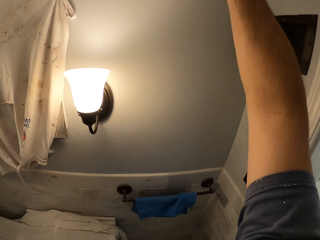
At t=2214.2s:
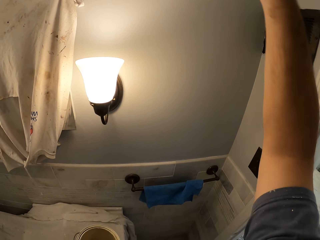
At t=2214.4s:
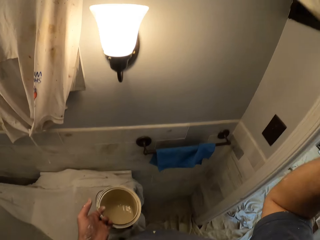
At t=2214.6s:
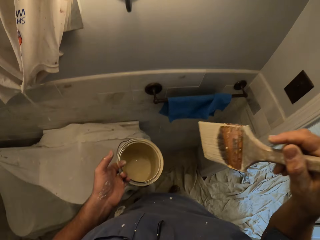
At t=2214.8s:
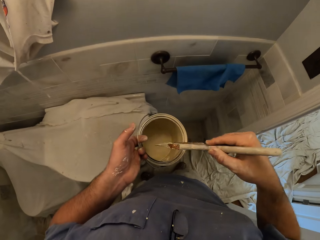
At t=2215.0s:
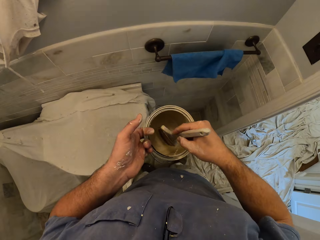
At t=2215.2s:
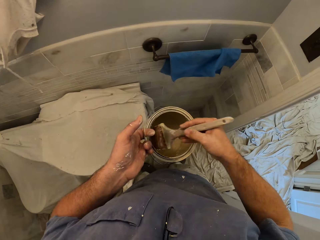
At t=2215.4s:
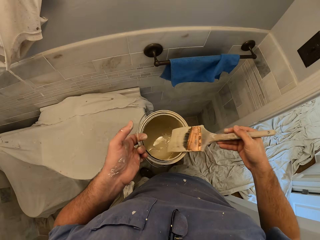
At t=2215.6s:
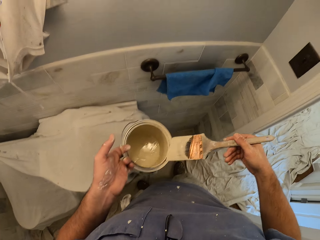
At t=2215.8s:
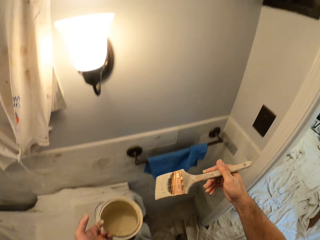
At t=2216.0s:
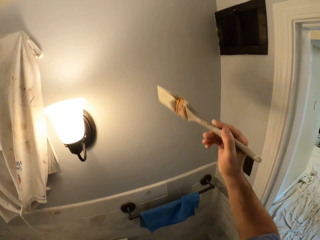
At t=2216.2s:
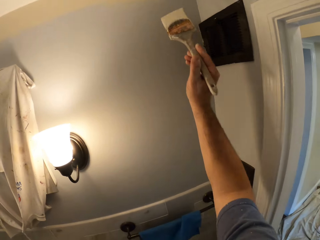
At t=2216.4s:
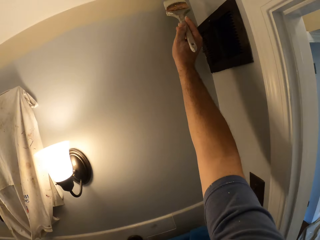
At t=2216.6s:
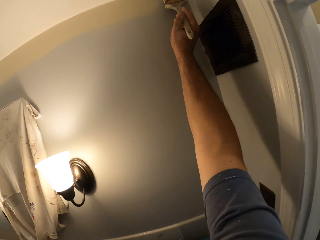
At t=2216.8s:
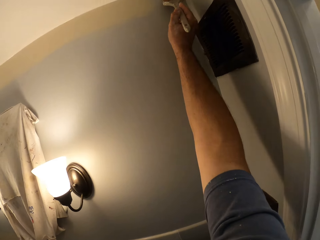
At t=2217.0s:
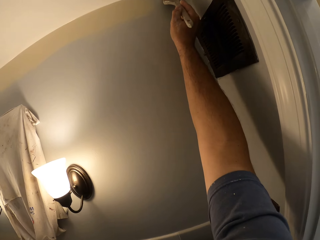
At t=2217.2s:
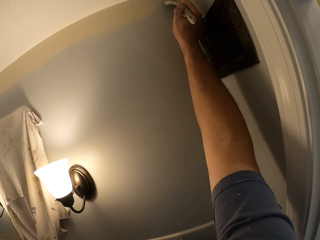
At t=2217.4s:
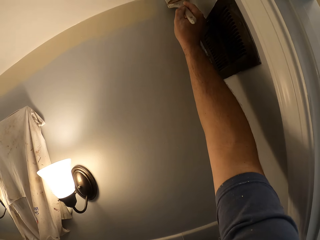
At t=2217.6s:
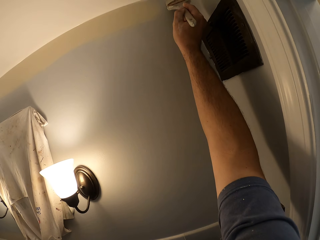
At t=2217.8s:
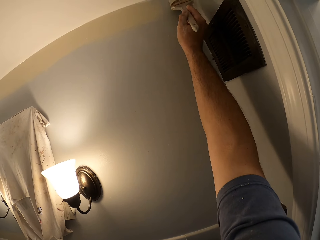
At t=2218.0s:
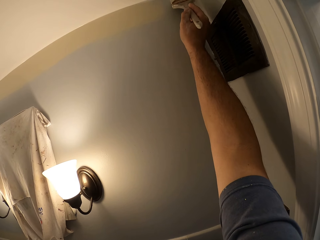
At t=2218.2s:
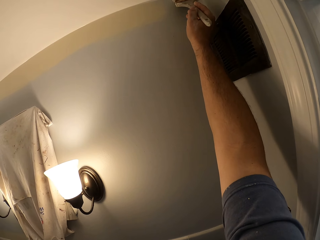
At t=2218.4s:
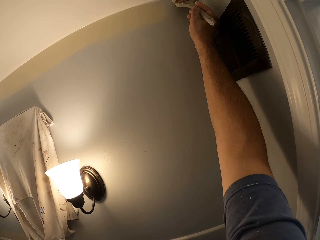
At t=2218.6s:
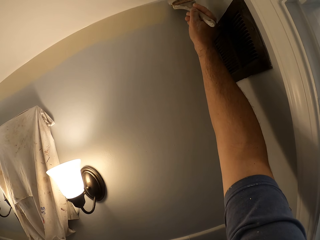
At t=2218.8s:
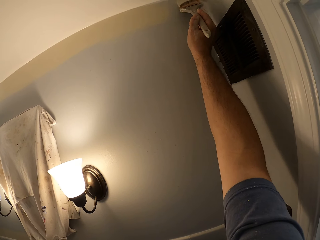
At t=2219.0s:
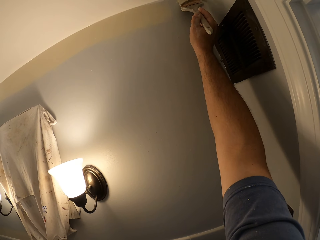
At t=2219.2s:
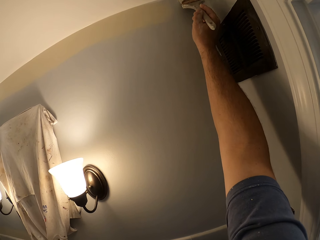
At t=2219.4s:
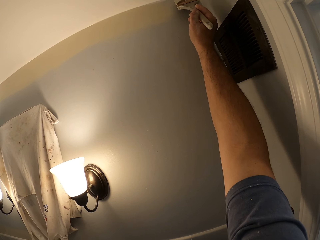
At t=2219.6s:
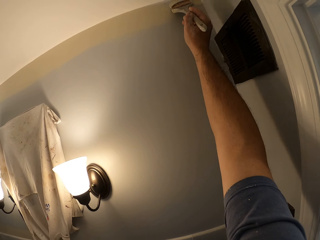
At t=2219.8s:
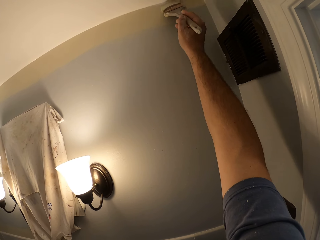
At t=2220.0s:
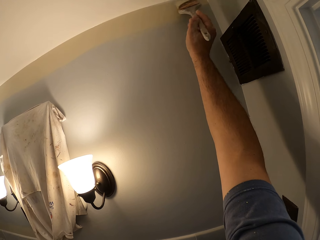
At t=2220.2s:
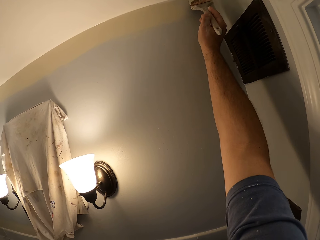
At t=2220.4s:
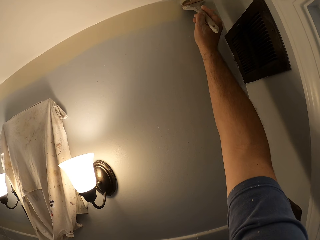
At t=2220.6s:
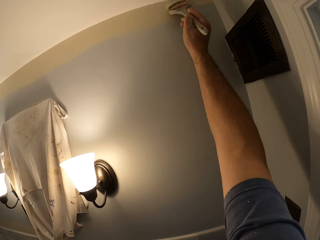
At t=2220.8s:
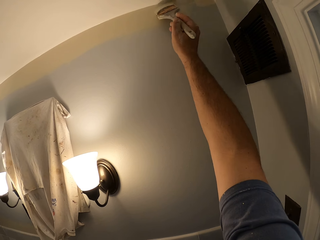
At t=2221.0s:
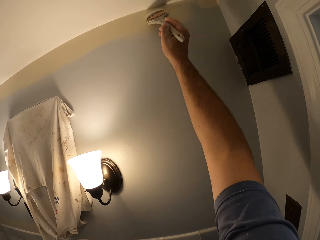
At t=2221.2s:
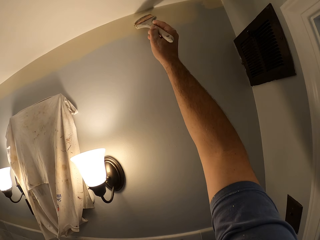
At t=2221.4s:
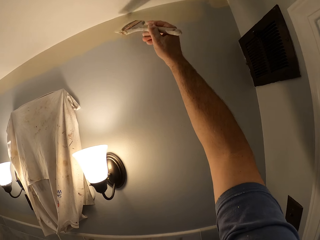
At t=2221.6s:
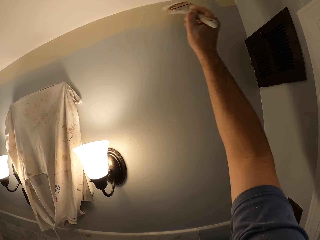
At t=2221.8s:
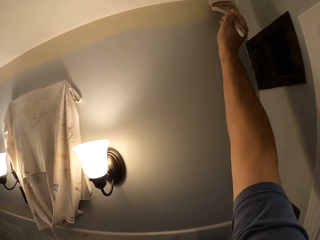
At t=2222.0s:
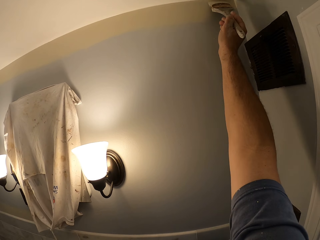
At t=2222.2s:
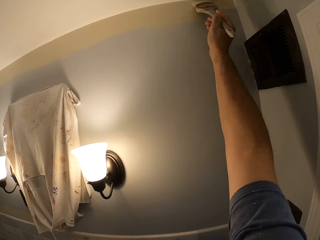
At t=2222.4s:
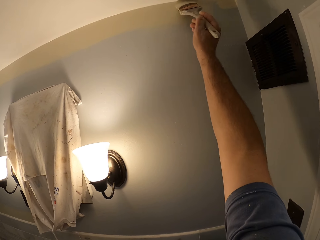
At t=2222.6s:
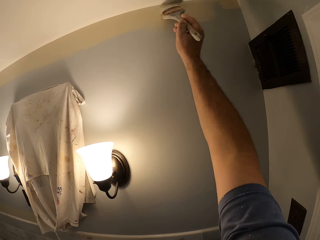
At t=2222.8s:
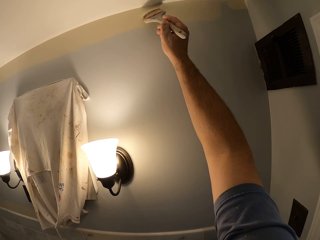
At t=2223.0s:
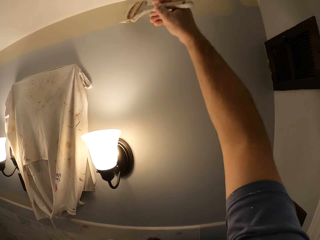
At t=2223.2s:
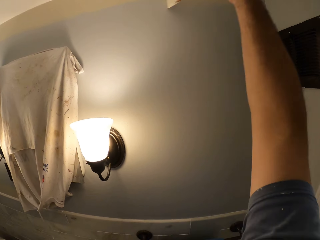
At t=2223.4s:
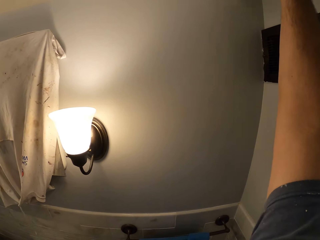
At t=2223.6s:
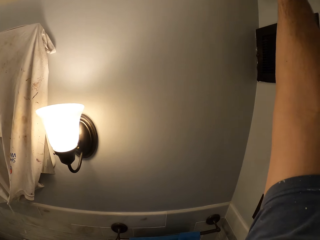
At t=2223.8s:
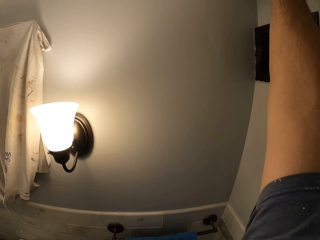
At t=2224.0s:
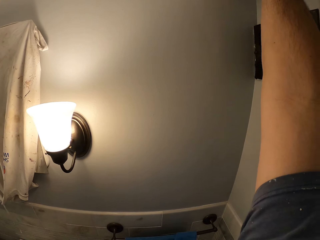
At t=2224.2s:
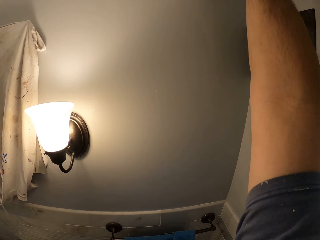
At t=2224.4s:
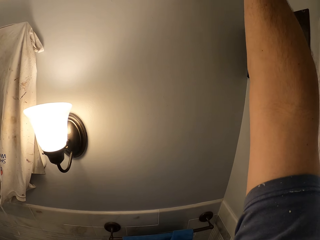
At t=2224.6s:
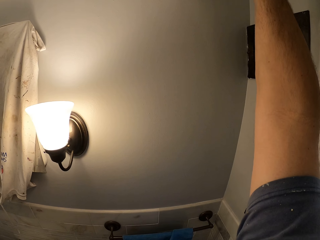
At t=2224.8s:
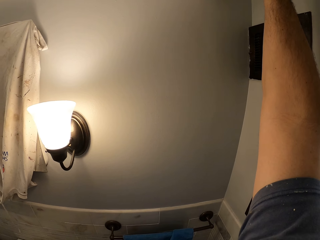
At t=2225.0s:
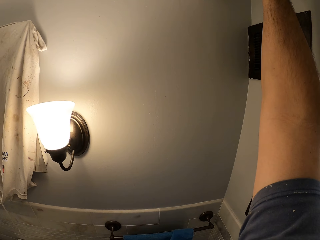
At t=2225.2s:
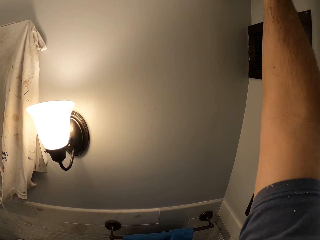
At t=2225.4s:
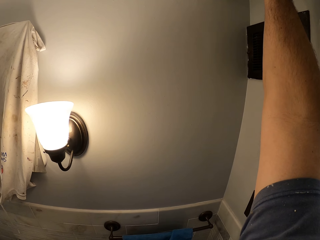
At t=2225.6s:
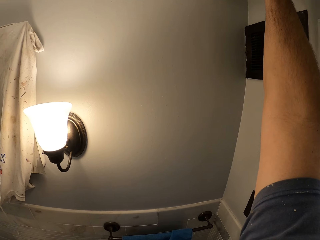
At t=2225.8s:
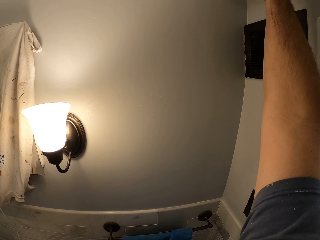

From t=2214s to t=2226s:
The camera wearer dips the paint brush in the paint can. He paints the wall with the paint brush in his right hand.

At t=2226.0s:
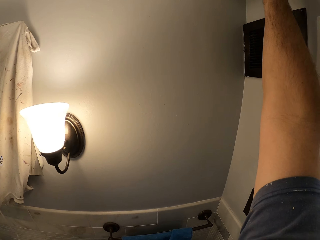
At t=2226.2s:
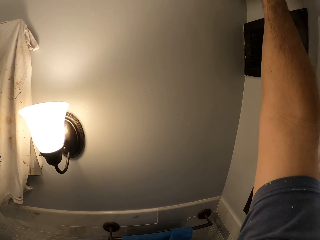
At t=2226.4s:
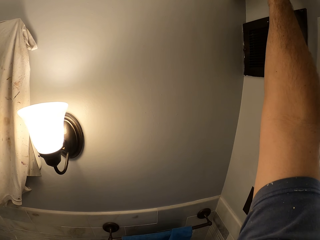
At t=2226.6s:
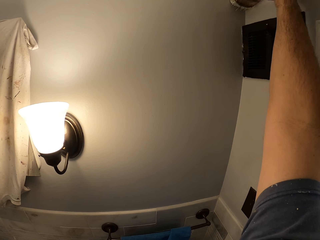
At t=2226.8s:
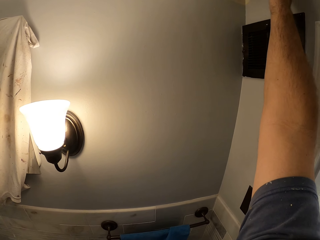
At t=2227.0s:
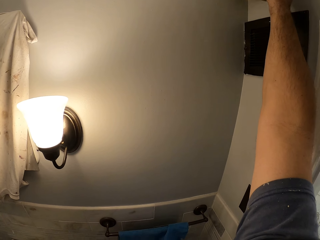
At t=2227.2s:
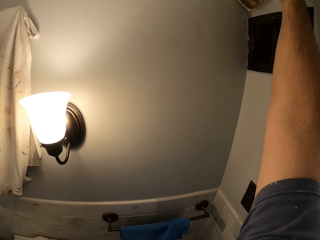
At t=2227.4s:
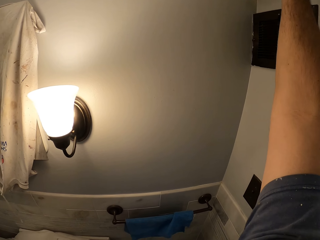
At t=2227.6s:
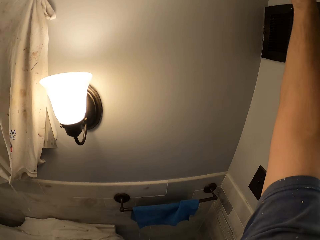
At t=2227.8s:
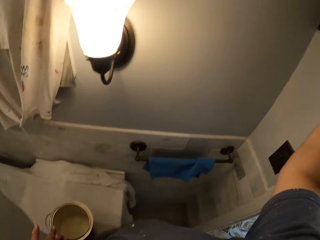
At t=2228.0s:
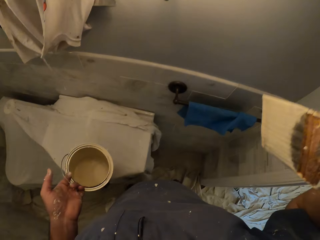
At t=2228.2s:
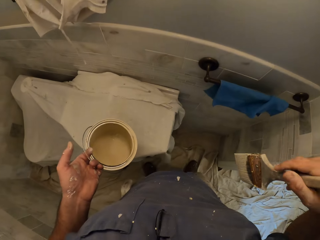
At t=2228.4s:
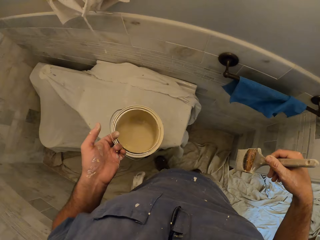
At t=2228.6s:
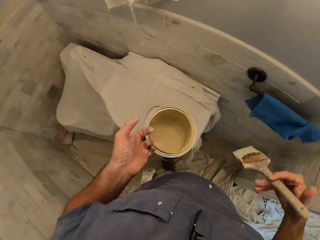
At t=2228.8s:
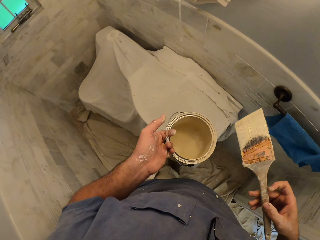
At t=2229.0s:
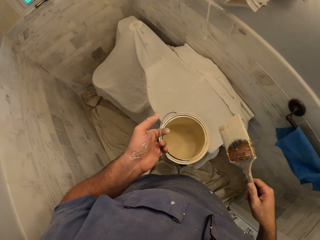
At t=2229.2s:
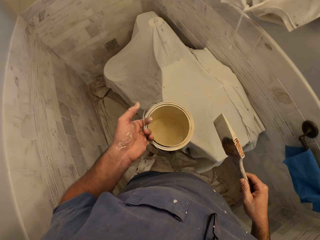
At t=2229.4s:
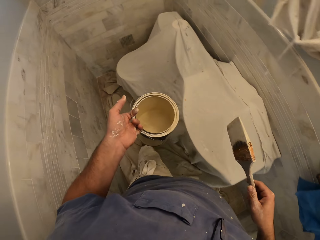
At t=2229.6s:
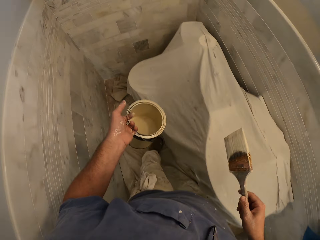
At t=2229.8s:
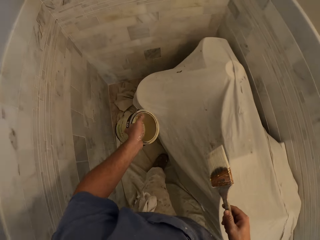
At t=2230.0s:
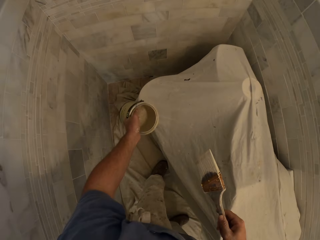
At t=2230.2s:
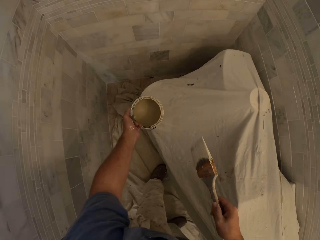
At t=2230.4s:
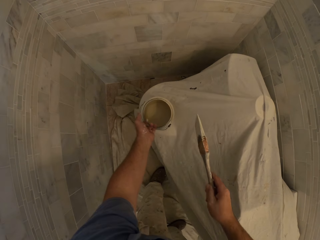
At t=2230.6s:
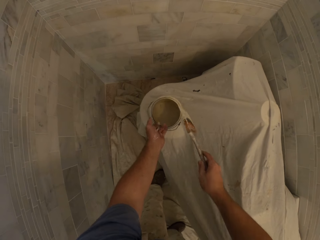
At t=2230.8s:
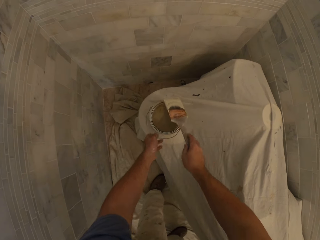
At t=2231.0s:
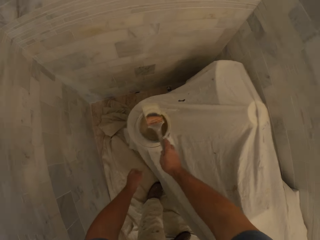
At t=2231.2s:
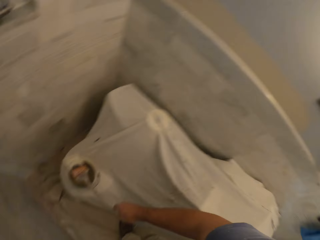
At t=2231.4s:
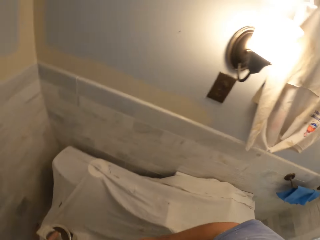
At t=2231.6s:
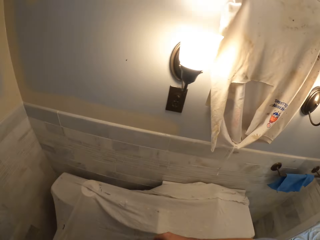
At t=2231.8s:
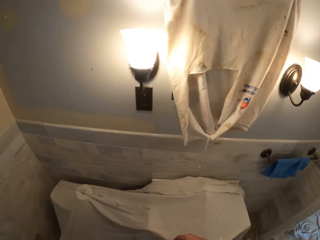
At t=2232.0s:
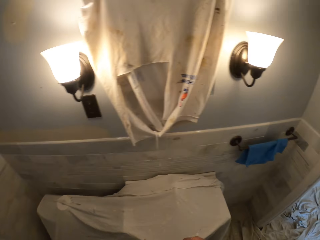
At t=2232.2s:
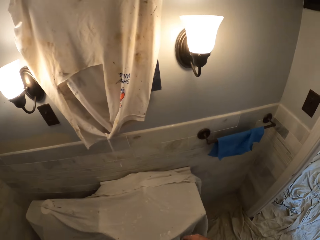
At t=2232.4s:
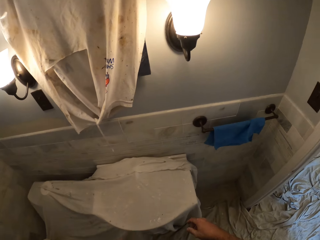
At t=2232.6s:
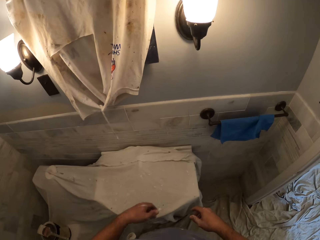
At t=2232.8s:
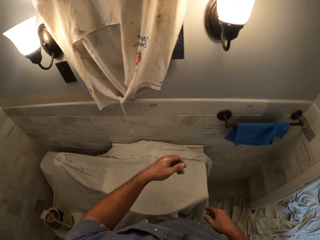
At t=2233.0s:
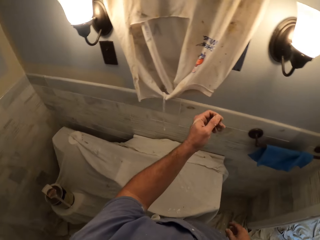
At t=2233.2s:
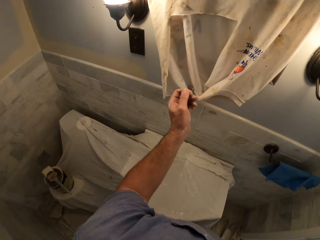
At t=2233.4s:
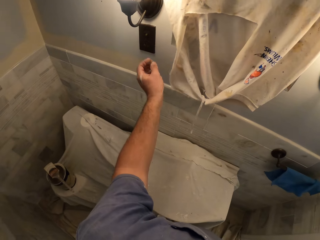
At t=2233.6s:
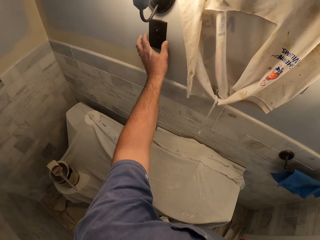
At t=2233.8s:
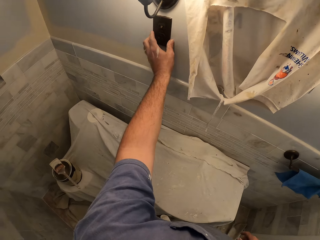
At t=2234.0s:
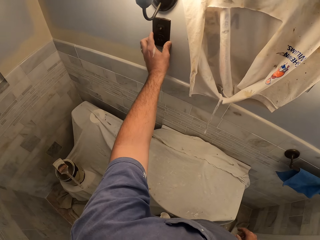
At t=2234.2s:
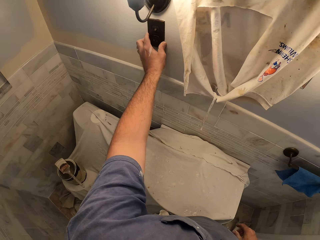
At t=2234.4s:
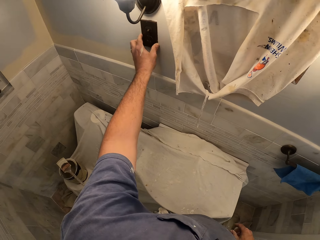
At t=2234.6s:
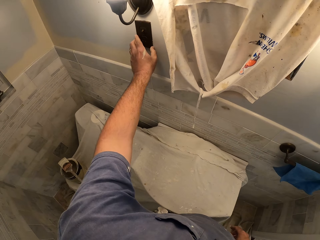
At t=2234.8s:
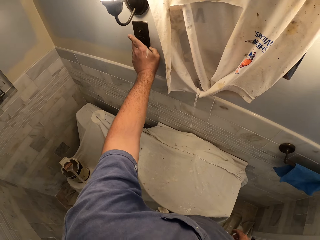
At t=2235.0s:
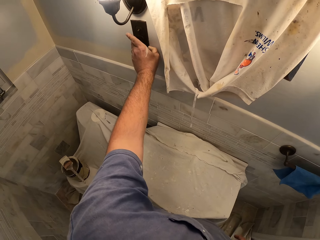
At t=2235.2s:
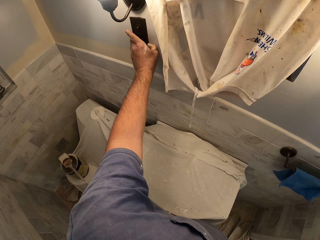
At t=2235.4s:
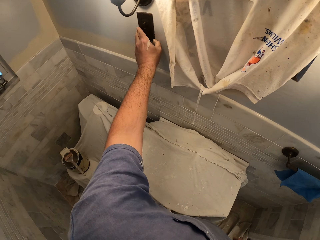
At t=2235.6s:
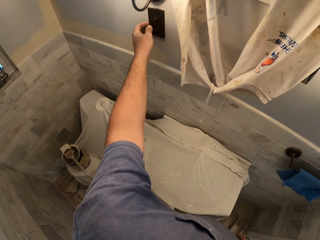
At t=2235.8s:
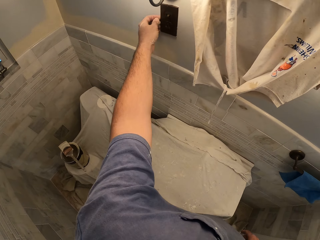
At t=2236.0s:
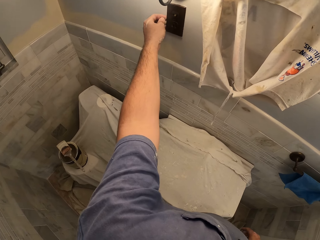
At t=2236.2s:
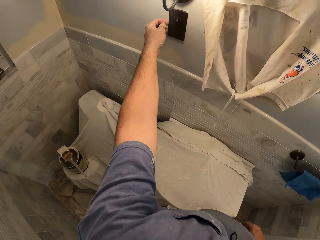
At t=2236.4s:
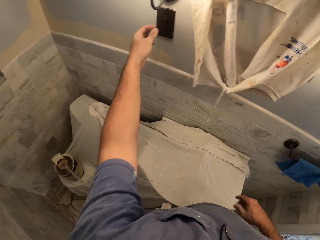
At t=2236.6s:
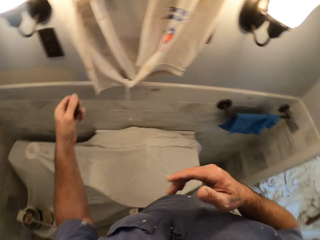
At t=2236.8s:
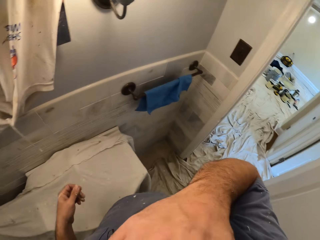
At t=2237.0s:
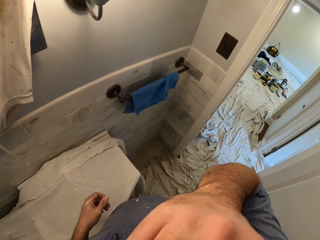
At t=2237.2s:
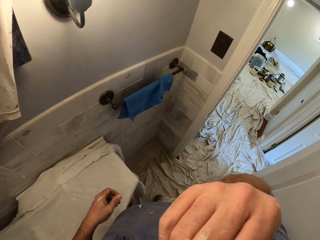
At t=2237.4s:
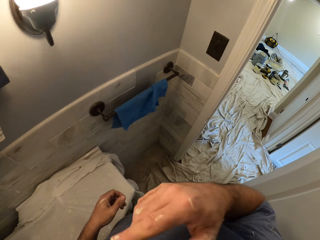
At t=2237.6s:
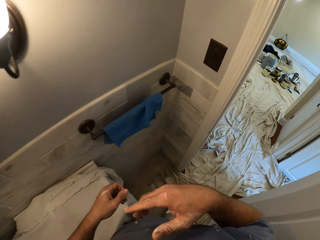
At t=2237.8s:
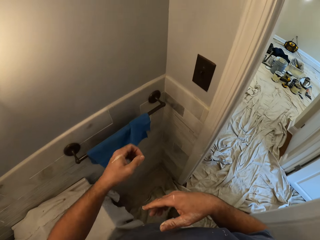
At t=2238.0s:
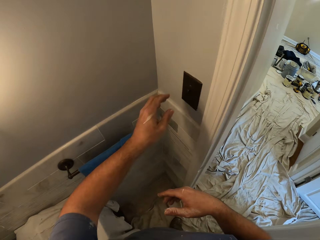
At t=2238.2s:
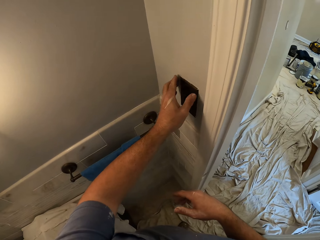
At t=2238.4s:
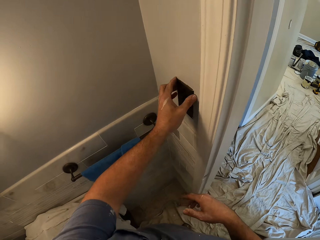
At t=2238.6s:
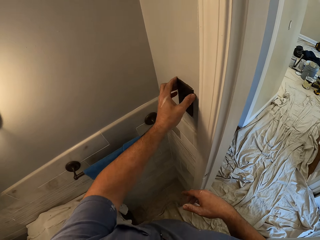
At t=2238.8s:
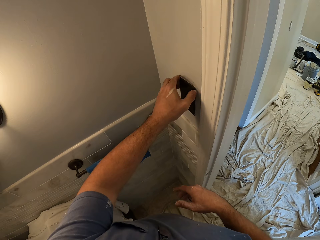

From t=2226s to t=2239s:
The camera wearer makes some steps. He places the paint can on the toilet bowl with his left hand. He places the painting brush on the paint can with his right hand. He walks around the room. He adjusts a wall switch with his left hand. He touches the sconce switch. He touches his body with his right hand. He walks around the room. He adjusts another wall switch with his left hand. He touches the sconce switch.
